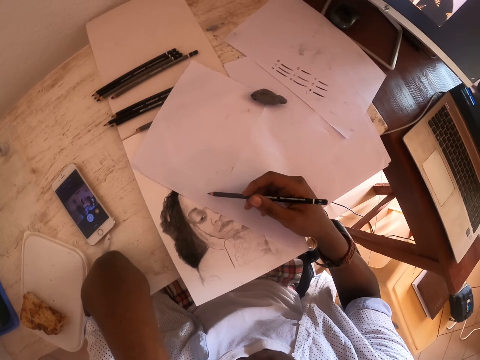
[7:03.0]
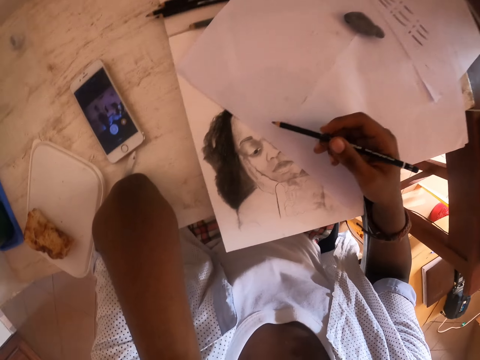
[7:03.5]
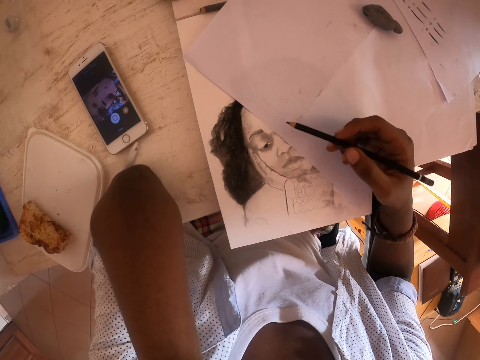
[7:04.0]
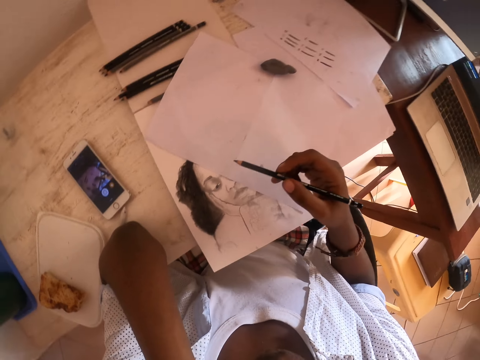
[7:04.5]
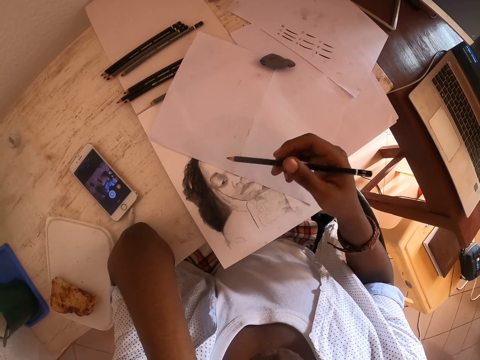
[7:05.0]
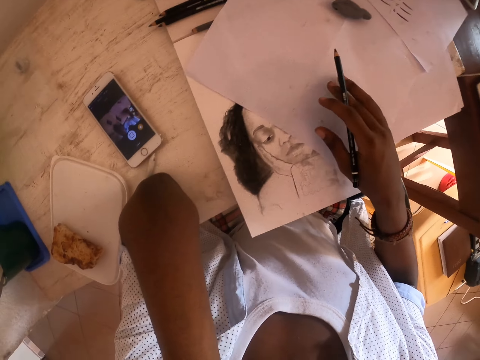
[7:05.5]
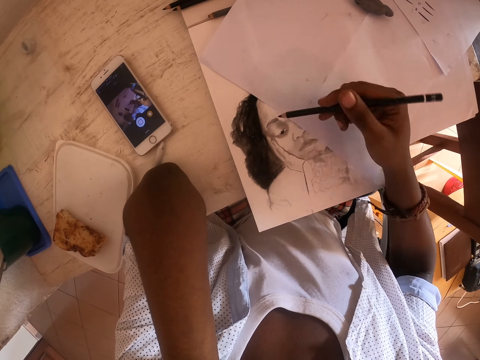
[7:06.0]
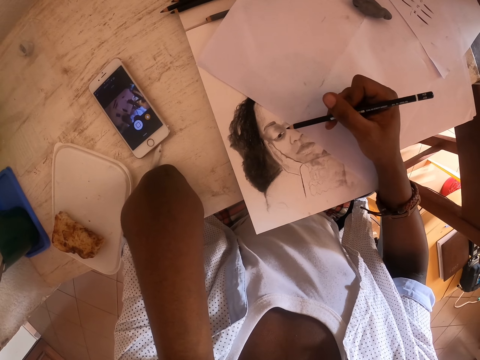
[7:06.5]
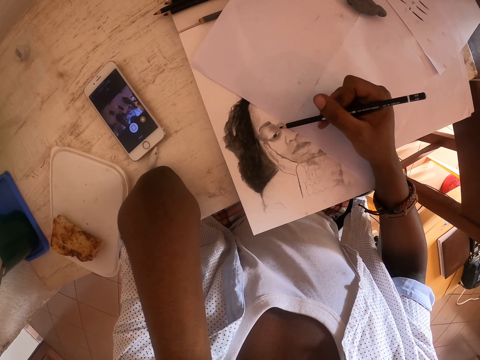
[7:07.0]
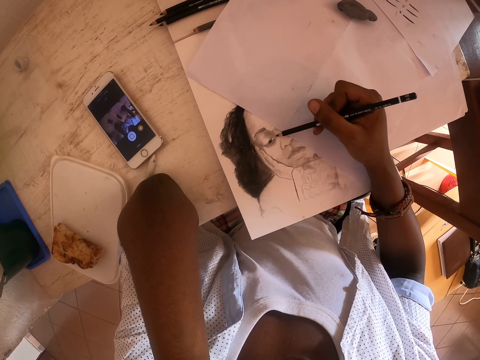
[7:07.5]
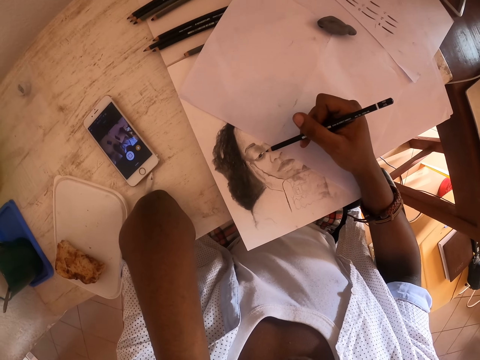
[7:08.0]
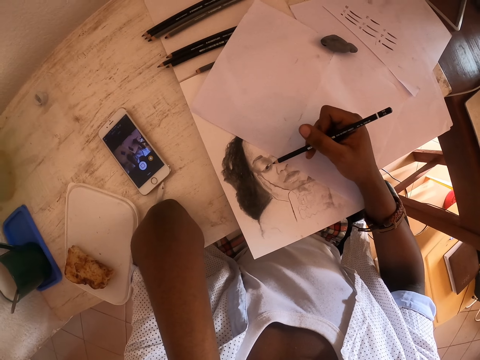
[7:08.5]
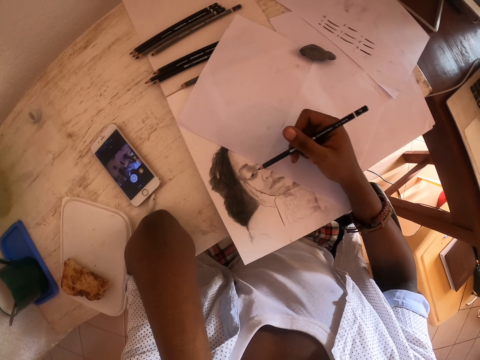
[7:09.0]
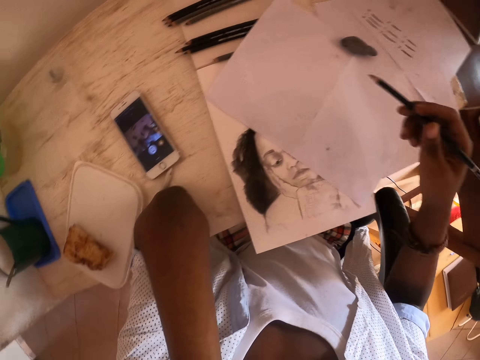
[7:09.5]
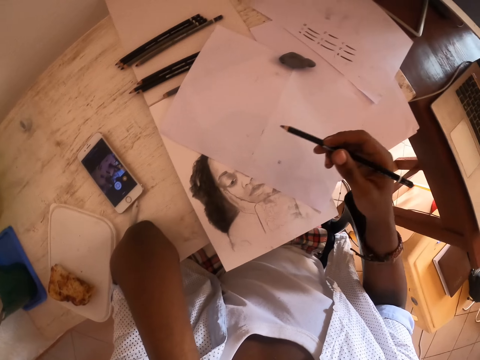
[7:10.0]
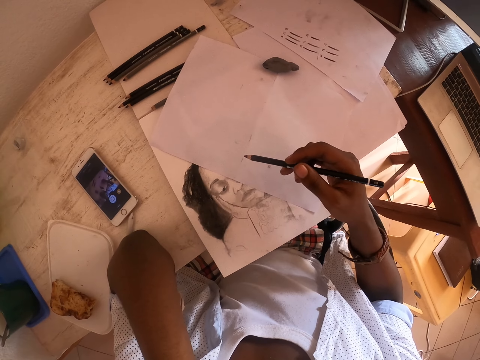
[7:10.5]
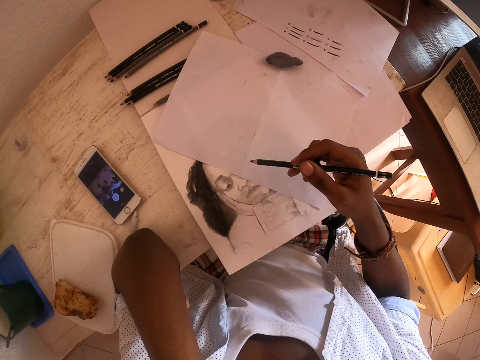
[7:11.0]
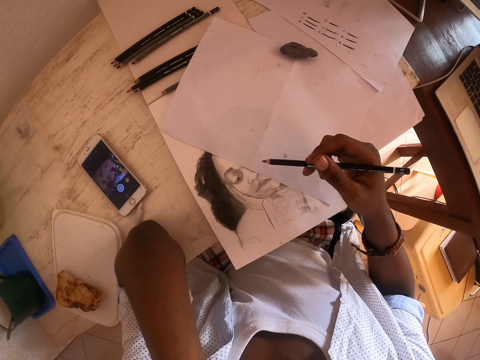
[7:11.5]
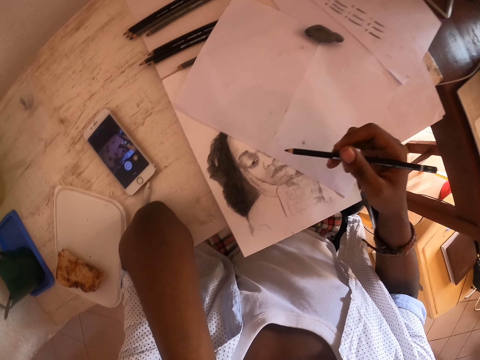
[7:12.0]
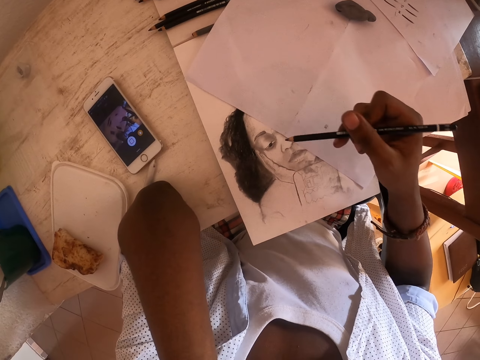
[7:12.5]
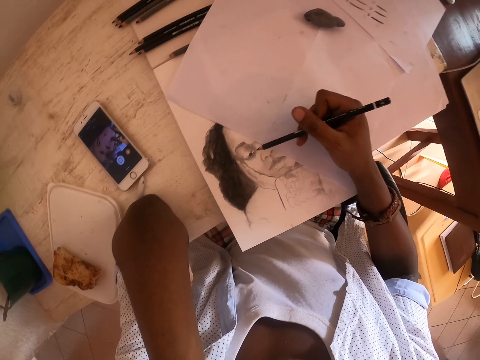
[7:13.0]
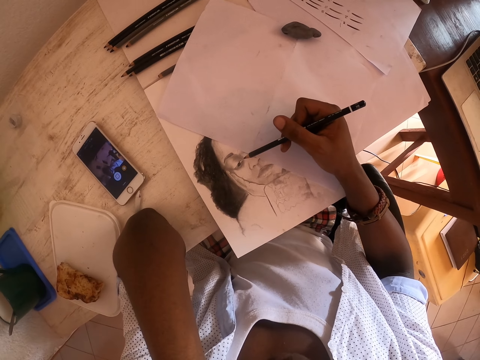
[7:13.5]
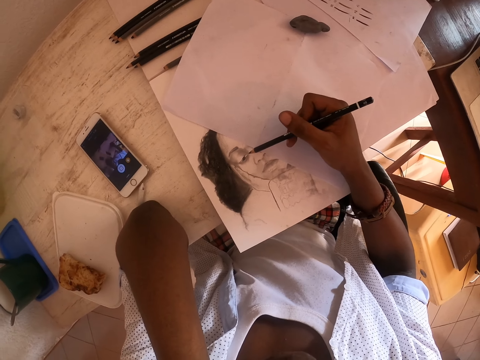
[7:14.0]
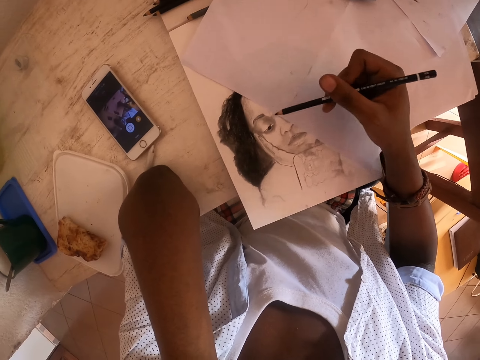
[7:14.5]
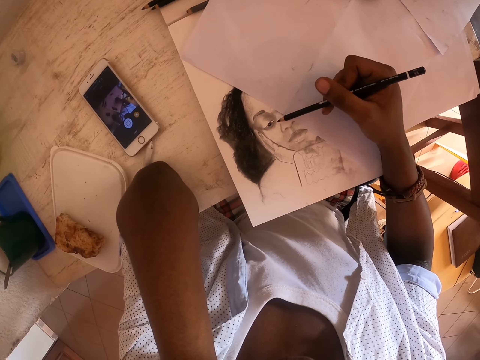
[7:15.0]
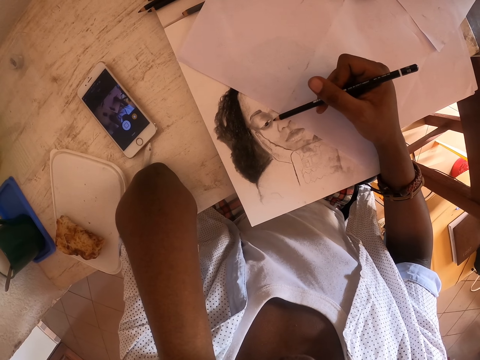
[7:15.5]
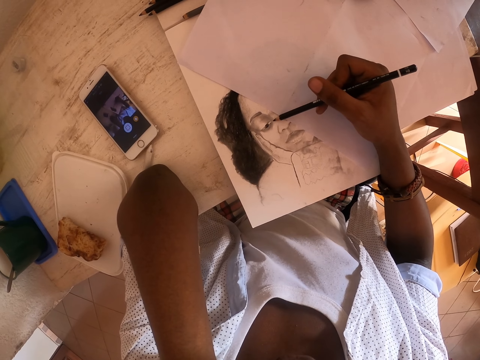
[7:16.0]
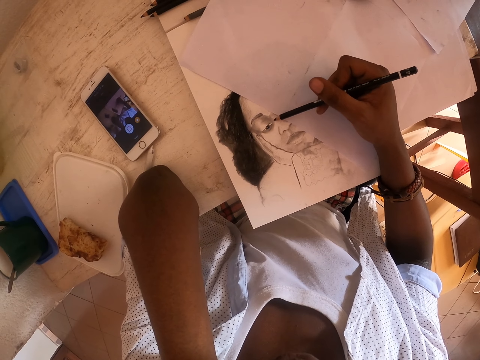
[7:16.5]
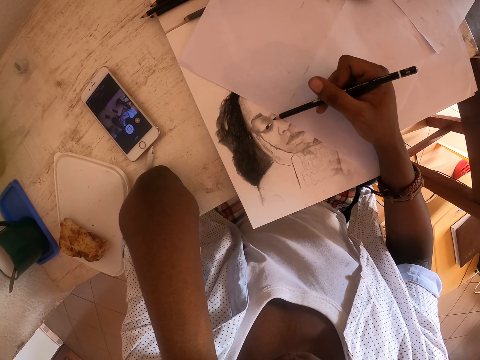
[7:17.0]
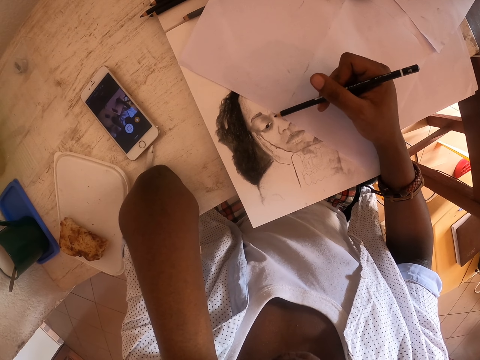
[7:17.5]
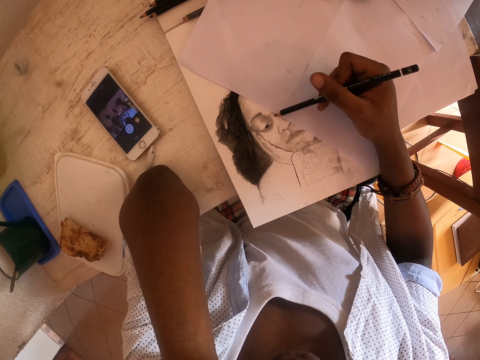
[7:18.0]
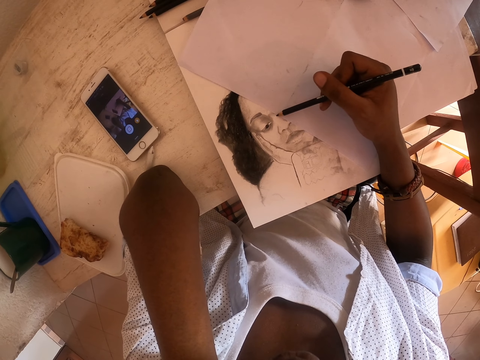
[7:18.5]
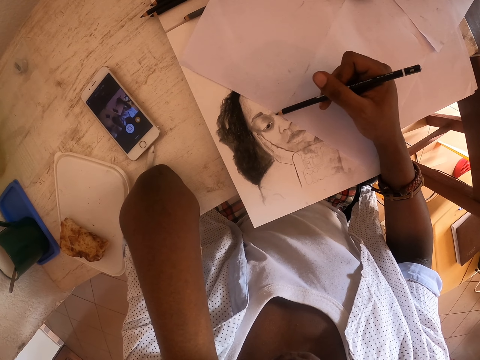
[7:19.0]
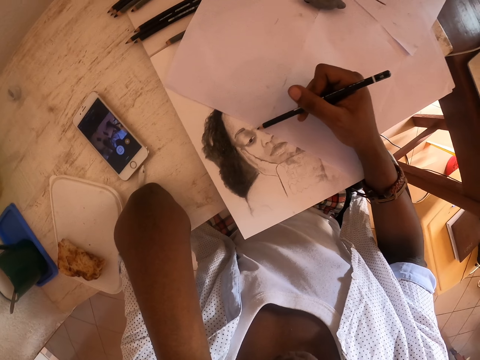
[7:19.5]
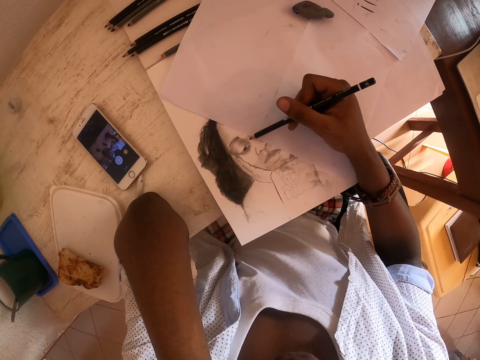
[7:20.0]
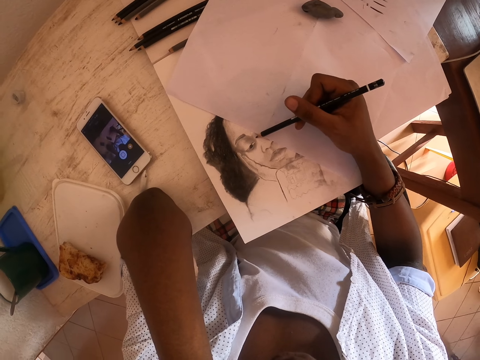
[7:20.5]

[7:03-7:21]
The camera wearer shades with a pencil. They look at the drawing. They pause. They shade with a pencil.

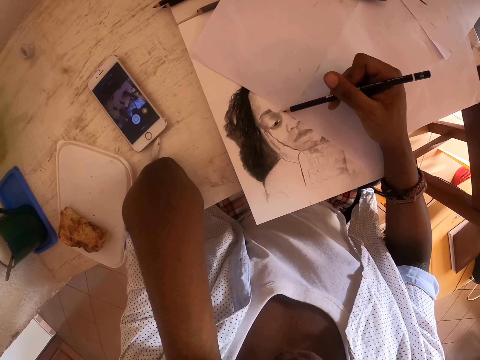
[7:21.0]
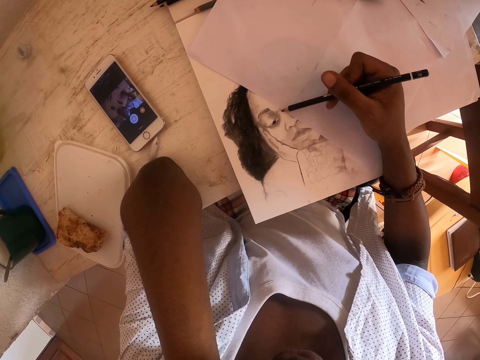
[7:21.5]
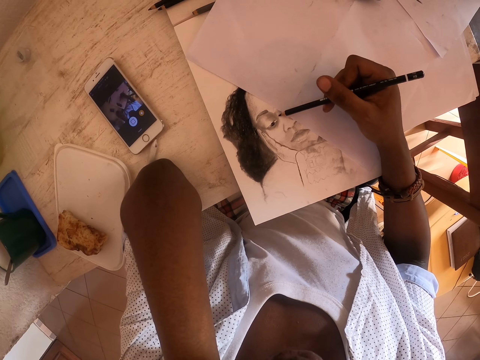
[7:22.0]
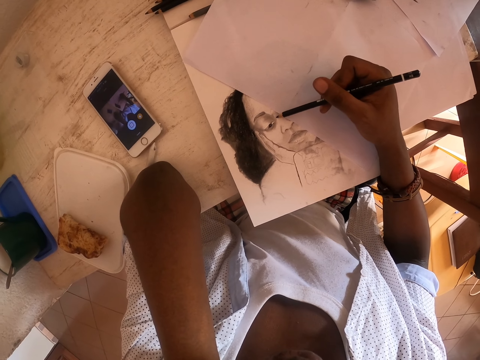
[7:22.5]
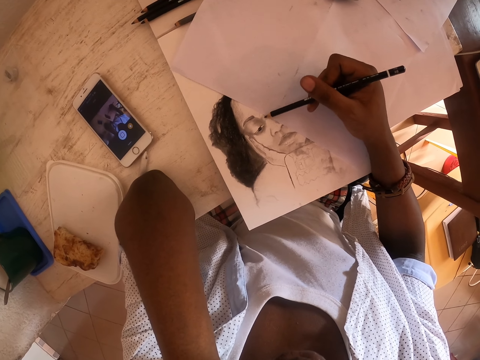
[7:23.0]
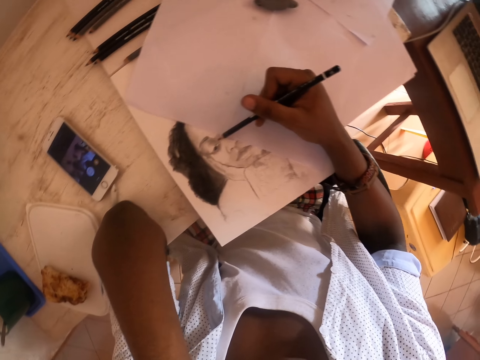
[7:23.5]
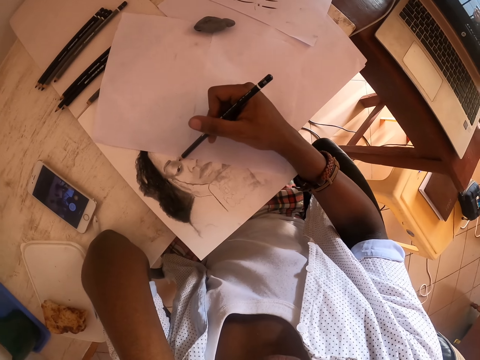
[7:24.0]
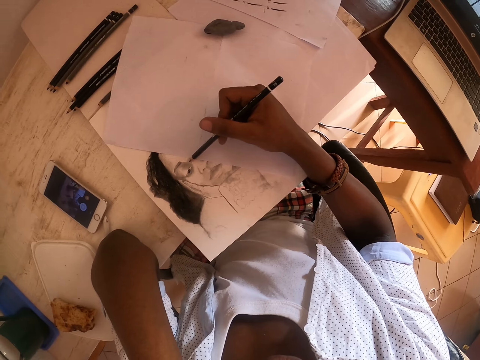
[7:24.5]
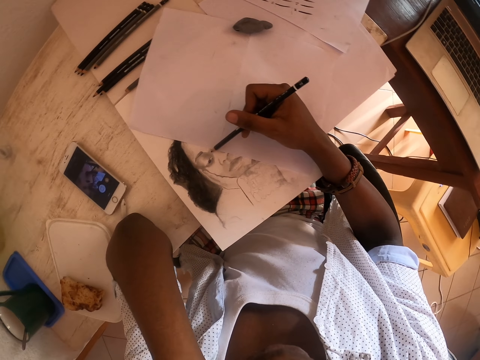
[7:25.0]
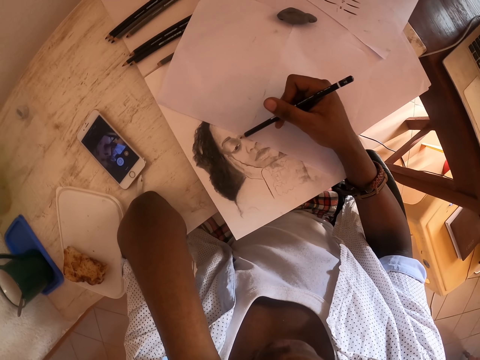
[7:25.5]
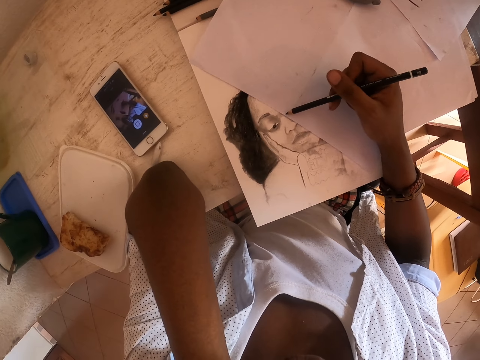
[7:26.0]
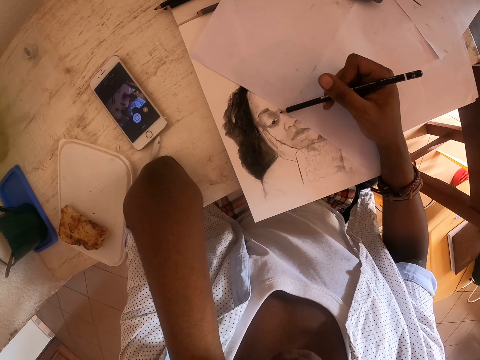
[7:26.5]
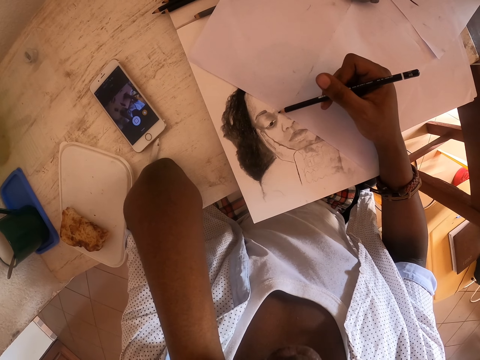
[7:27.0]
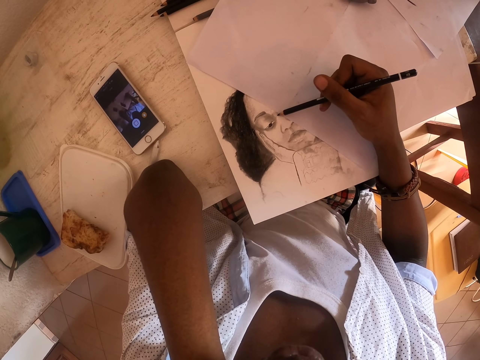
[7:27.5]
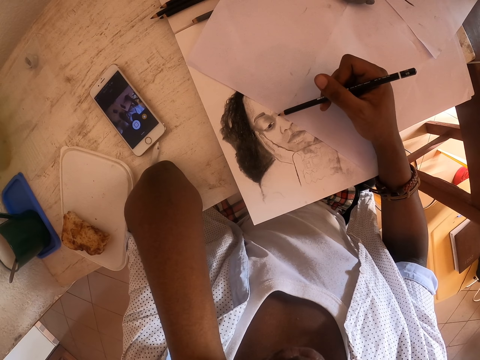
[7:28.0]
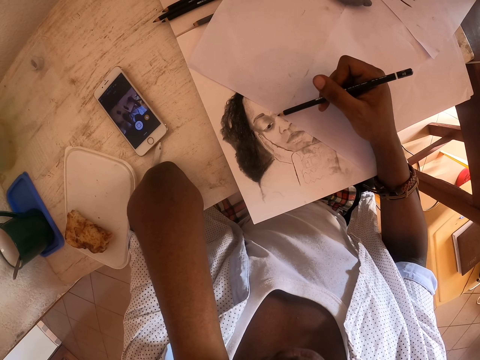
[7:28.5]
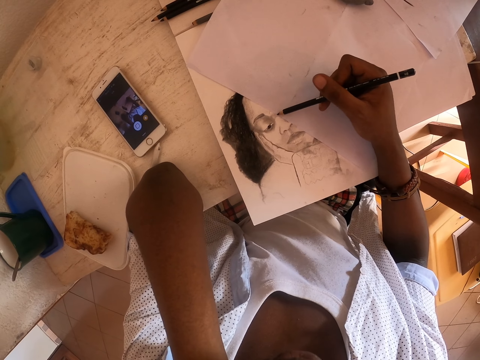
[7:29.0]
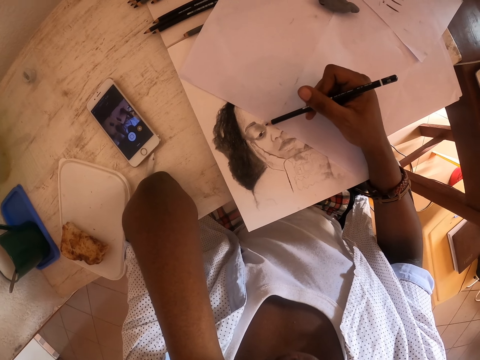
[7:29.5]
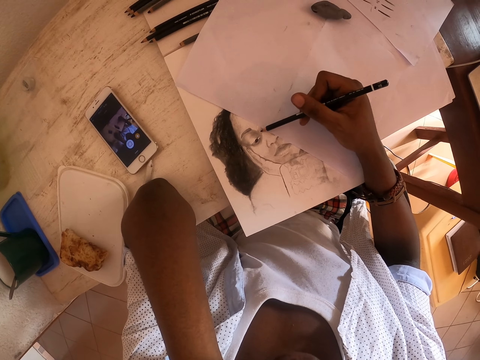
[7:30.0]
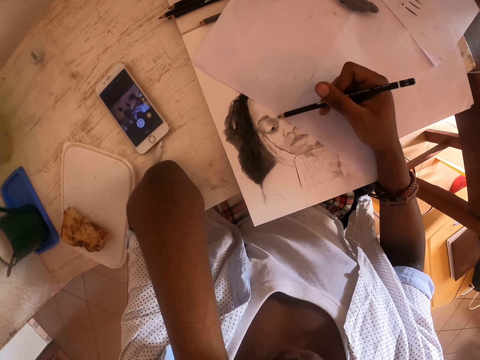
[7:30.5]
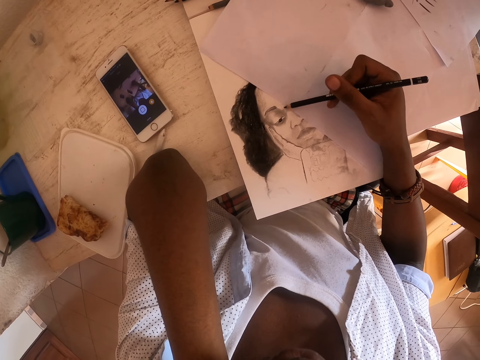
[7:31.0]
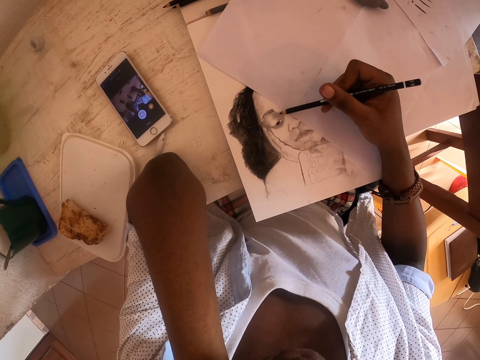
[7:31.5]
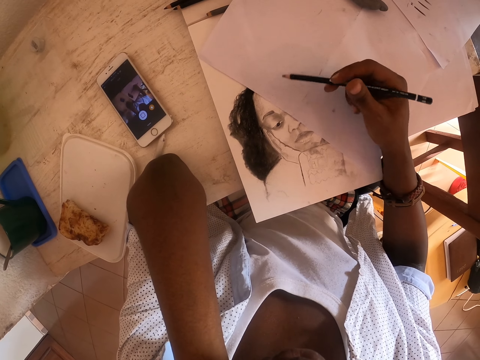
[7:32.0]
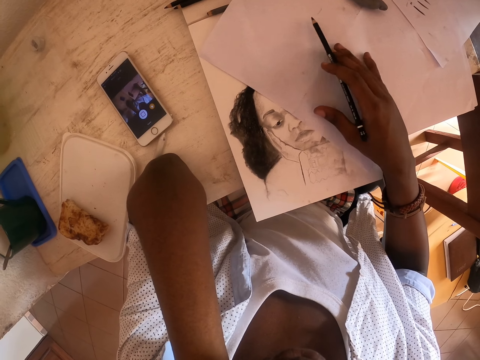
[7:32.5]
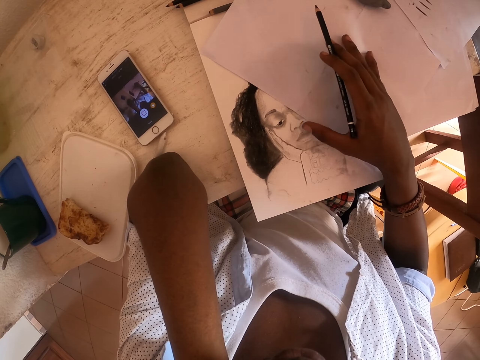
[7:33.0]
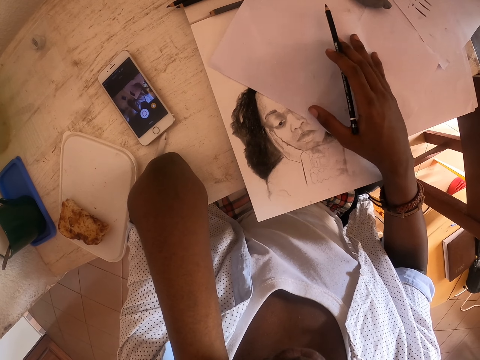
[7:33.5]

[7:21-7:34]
The camera wearer moves the paper.
